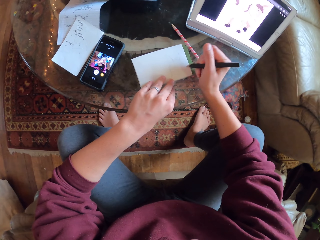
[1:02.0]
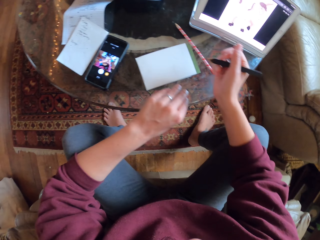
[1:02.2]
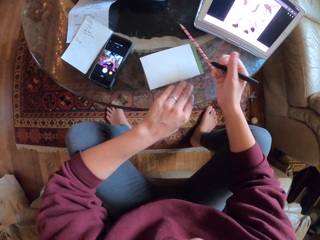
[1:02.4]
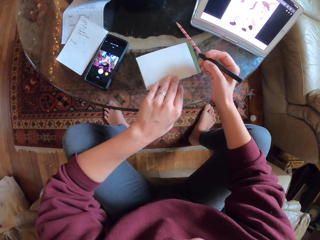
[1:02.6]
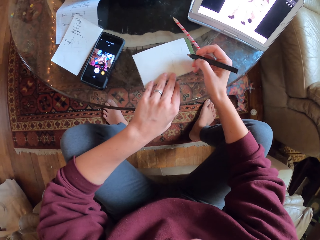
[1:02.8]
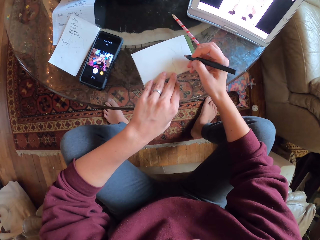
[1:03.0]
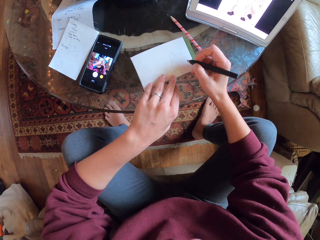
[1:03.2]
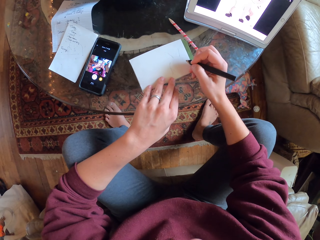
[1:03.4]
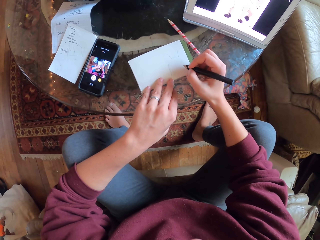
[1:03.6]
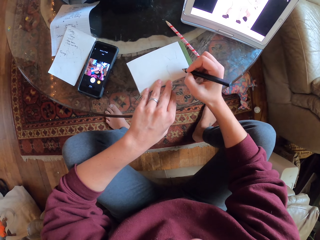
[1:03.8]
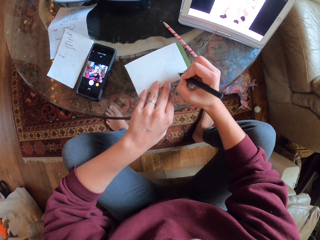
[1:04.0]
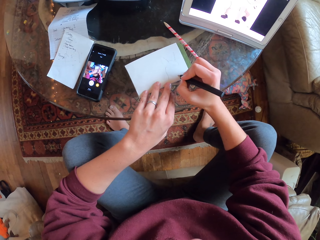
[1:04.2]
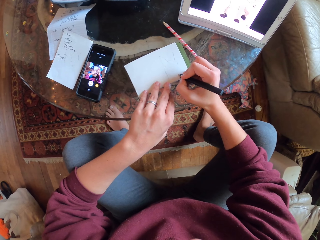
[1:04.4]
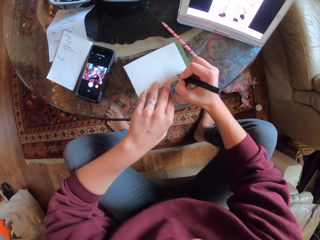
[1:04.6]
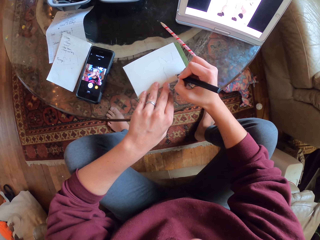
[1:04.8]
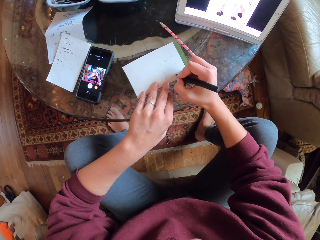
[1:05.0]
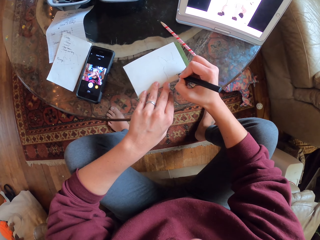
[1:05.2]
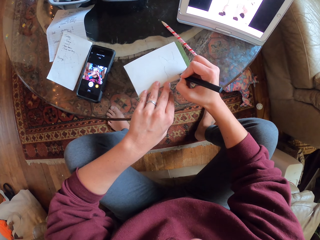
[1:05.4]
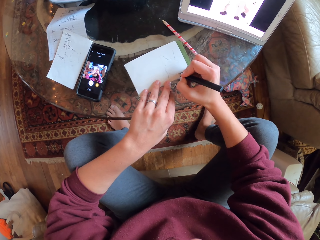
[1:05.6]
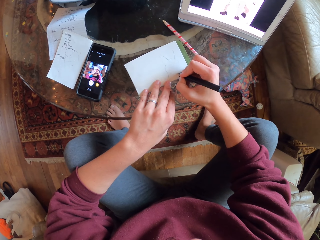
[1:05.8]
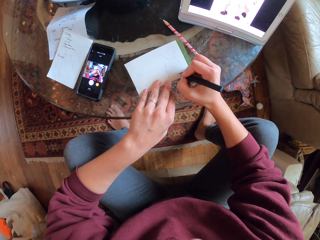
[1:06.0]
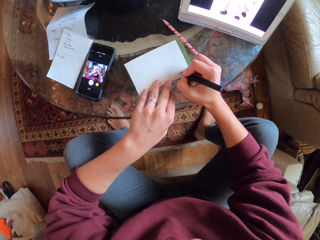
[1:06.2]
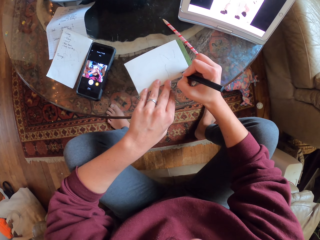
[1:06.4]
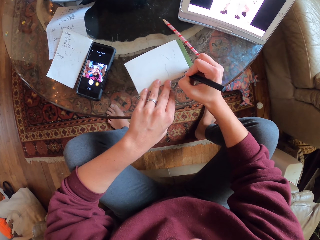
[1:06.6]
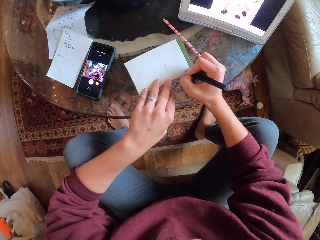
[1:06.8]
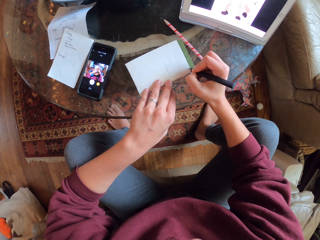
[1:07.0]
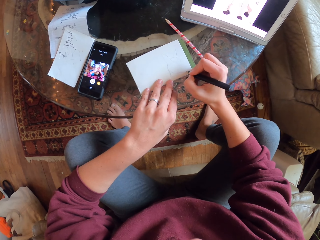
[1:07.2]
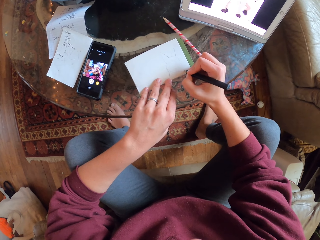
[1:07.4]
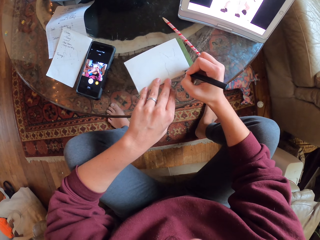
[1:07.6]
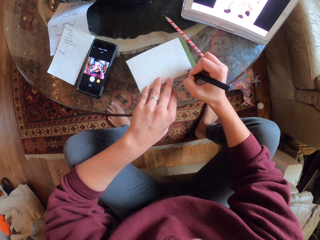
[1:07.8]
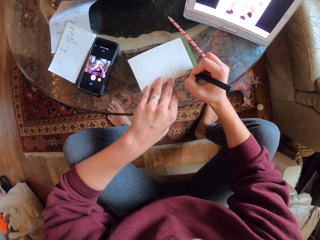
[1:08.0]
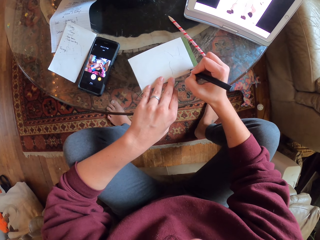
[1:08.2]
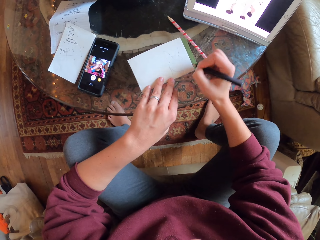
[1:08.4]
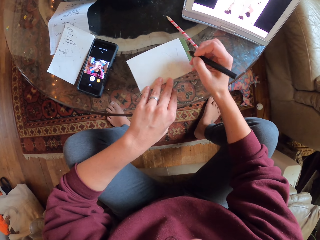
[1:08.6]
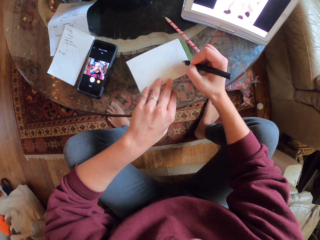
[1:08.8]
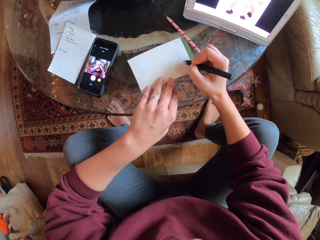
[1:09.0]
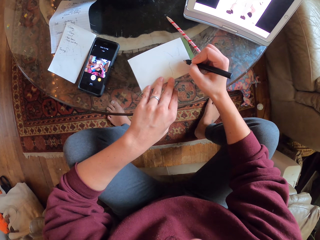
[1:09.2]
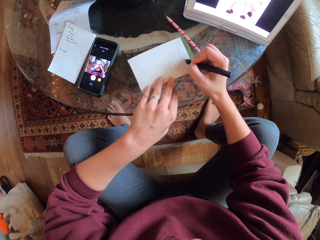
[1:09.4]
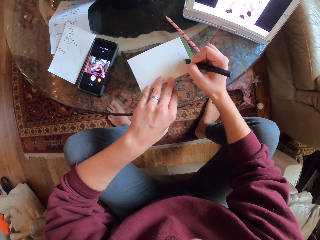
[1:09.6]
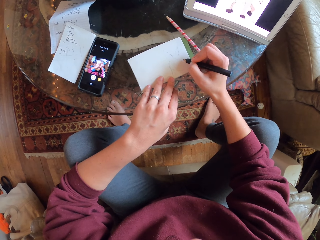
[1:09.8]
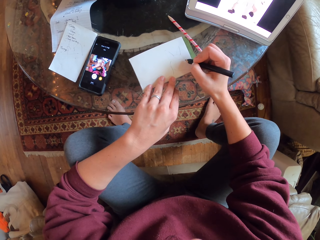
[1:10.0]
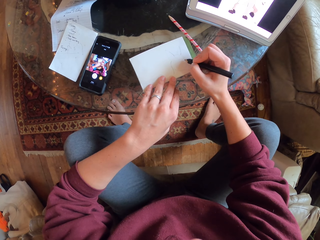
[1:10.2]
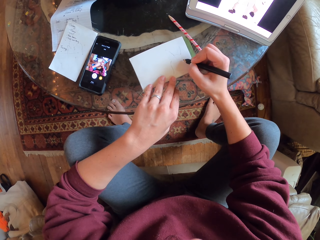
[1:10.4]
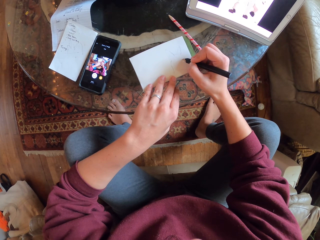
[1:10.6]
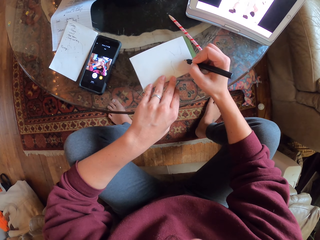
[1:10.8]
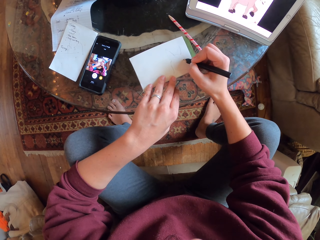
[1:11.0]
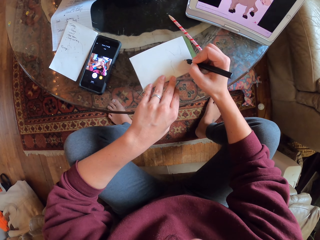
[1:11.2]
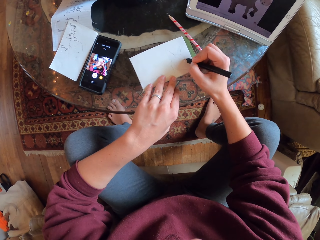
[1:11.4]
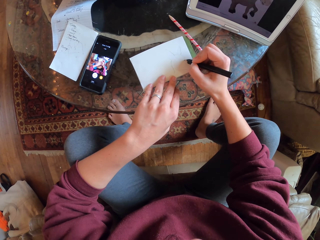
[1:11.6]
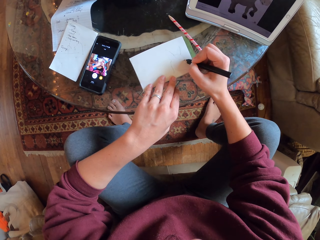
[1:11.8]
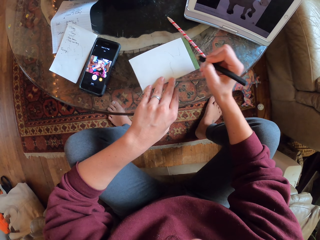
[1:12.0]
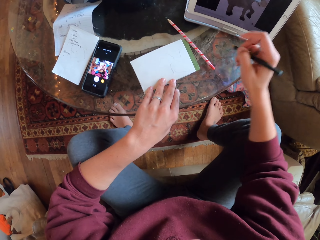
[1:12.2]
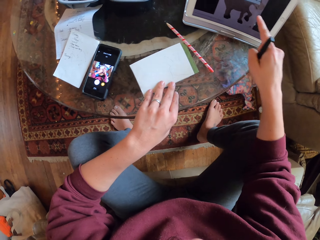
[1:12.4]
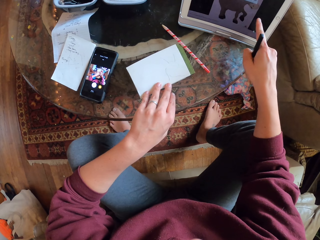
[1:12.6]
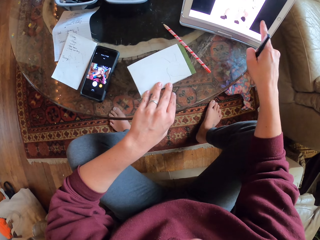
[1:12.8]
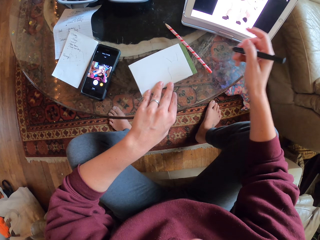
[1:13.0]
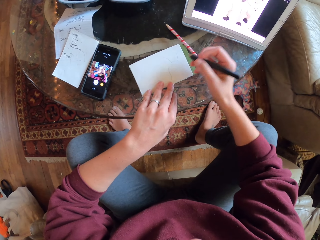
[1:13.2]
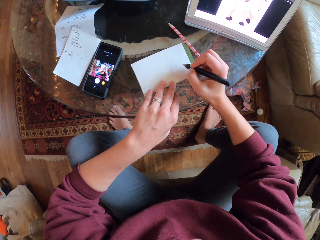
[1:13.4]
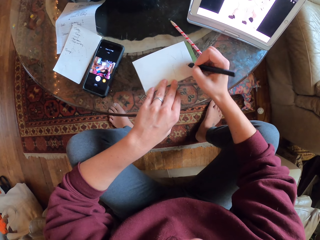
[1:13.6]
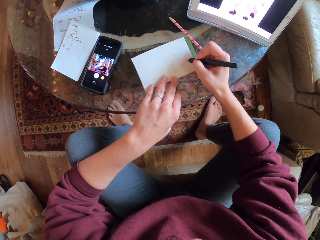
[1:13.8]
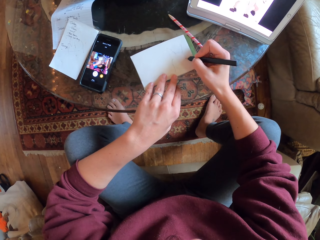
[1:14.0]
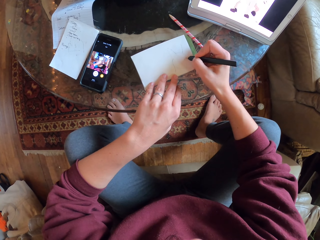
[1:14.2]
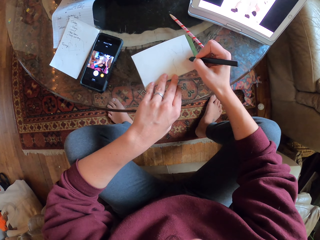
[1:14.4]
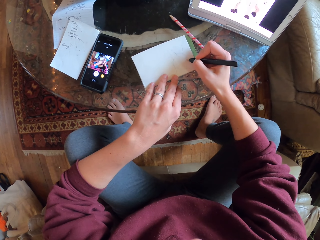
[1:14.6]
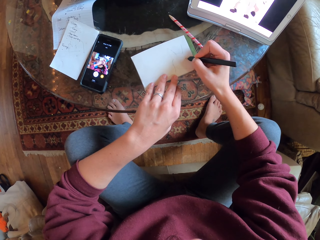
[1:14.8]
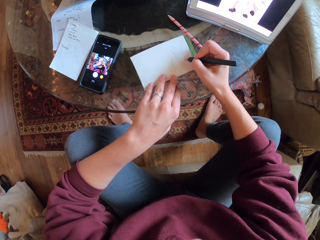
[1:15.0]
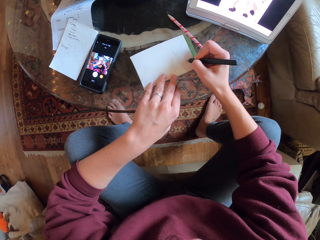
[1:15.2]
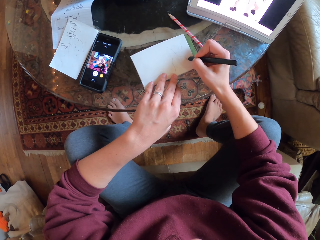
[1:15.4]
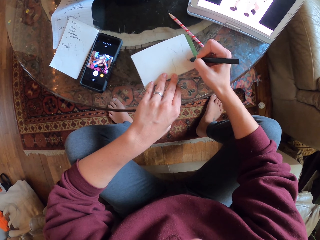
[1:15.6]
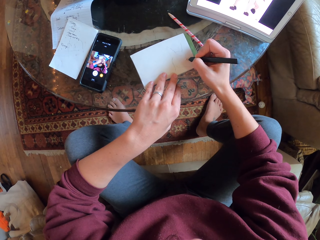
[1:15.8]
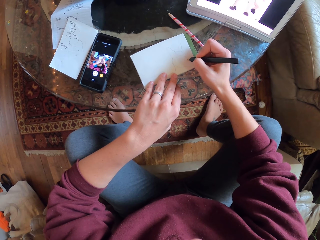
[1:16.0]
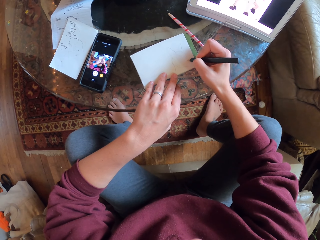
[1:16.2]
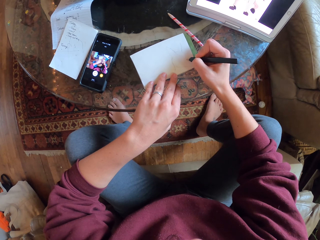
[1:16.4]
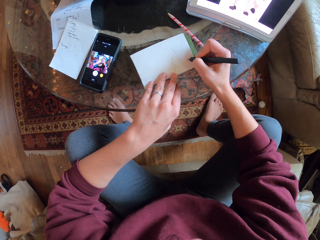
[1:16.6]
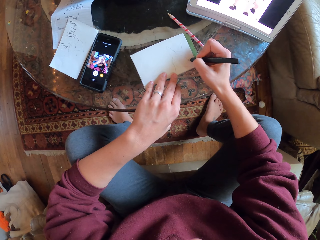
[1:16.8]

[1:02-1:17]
The camera wearer points at the tablet. They press the iPad. They draw on a notebook.

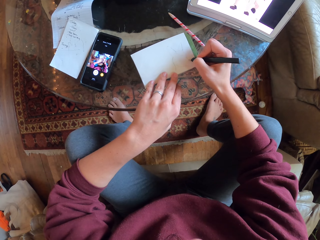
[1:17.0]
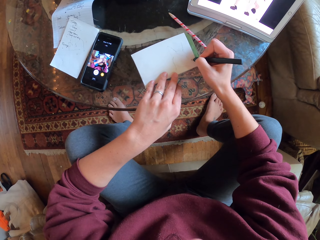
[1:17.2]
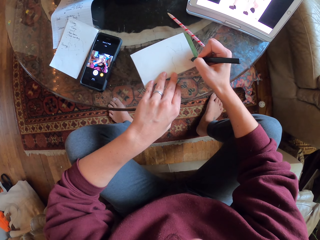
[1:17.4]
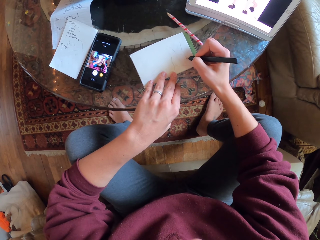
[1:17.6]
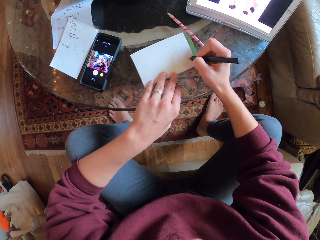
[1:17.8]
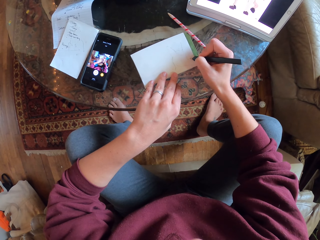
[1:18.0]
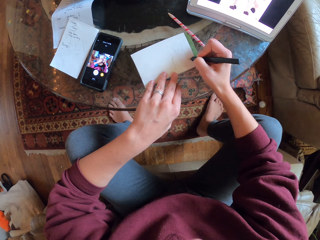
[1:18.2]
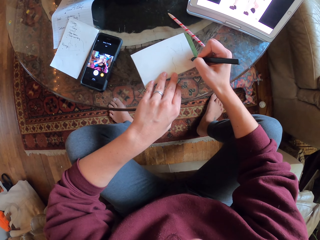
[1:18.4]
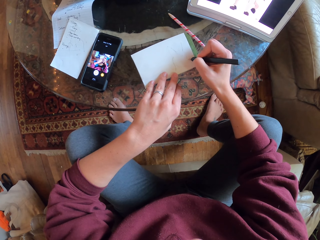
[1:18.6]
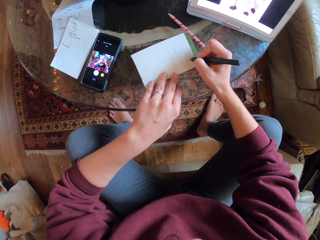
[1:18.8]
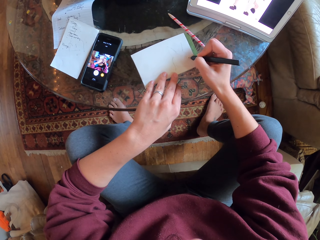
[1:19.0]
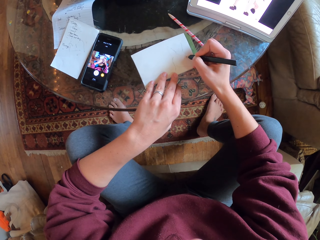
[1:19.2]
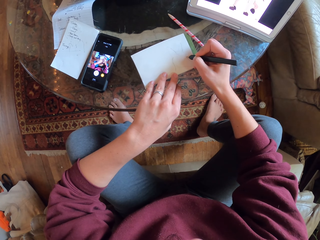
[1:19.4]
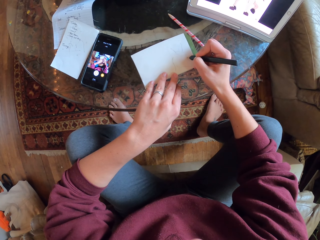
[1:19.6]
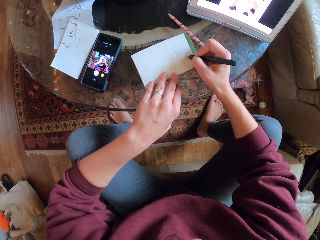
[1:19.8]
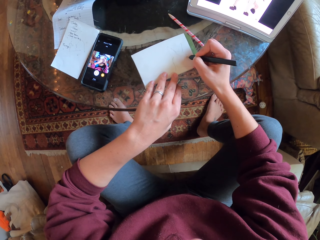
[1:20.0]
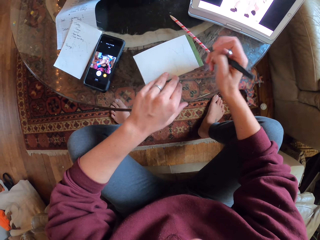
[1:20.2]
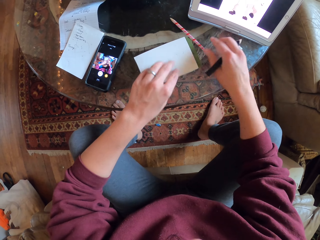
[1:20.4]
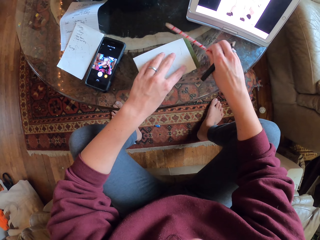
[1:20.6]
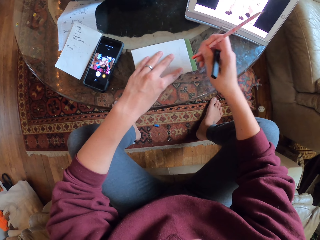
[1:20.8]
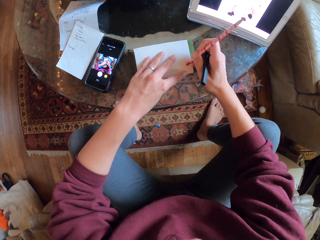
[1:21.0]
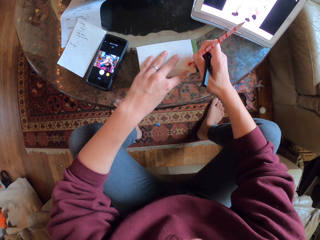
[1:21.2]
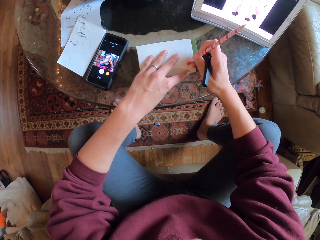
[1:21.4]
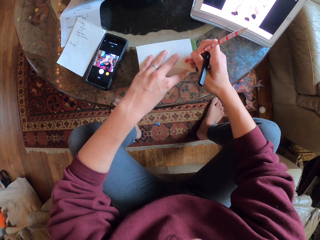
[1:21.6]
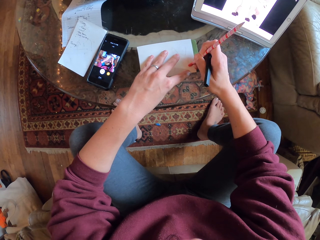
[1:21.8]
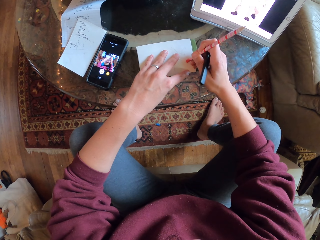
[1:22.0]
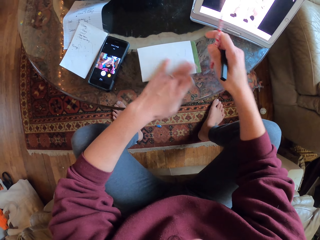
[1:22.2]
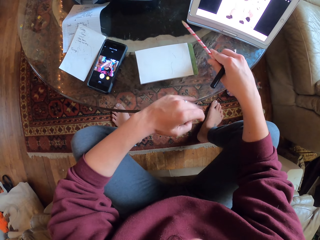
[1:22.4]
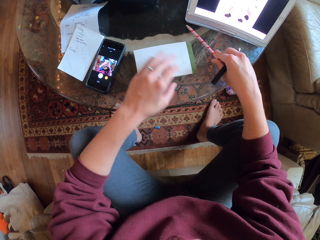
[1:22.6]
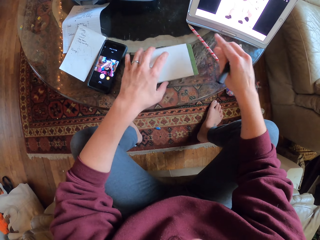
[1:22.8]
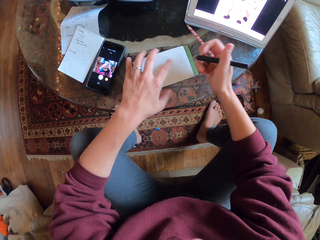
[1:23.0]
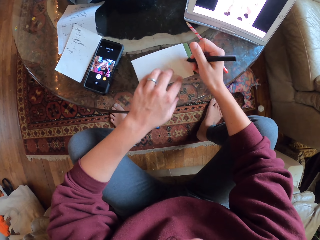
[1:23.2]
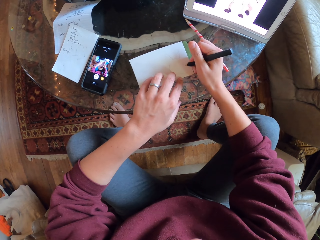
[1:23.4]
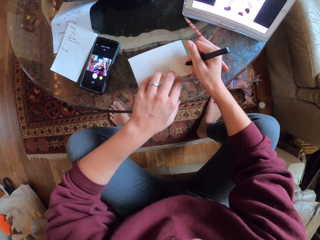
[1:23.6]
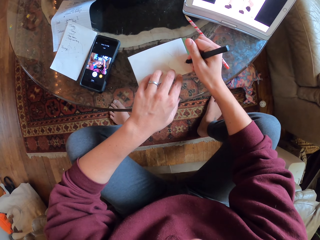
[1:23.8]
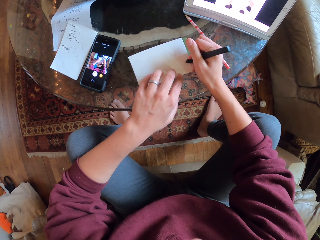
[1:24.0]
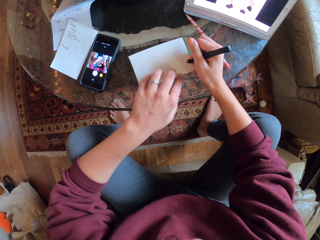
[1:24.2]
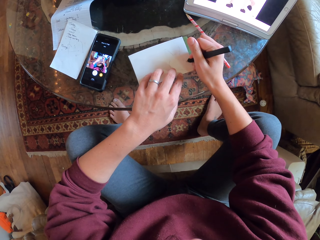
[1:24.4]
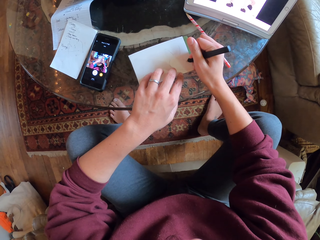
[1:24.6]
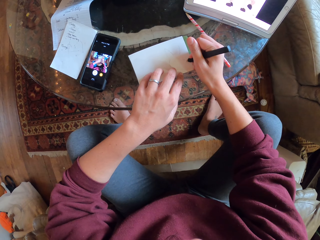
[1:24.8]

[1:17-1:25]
The camera wearer picks up a pencil on the table. They erase the drawing with a rubber. They place the pencil on the table and wipe the notebook.
